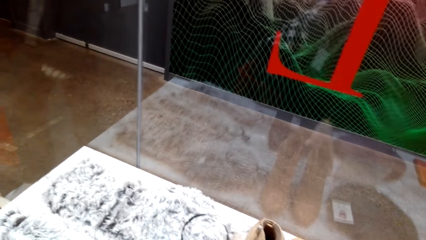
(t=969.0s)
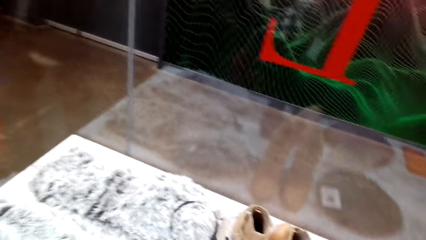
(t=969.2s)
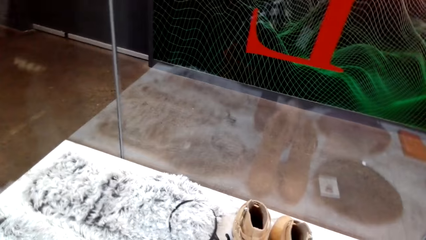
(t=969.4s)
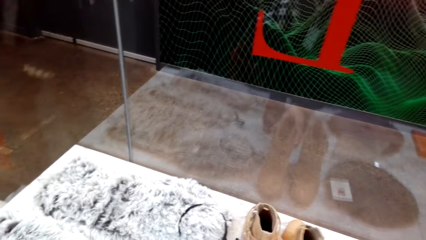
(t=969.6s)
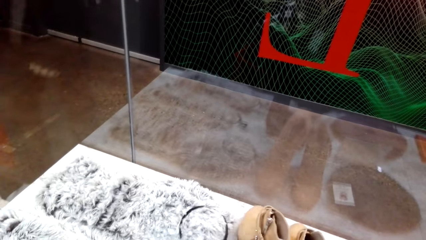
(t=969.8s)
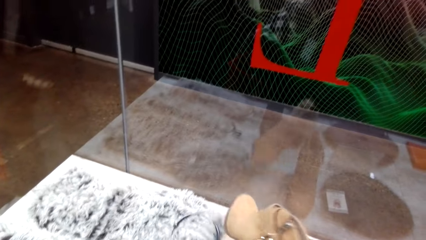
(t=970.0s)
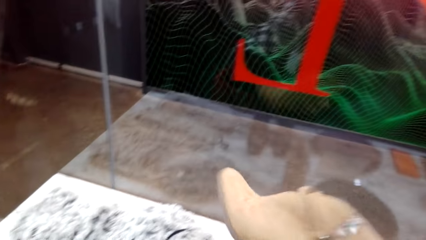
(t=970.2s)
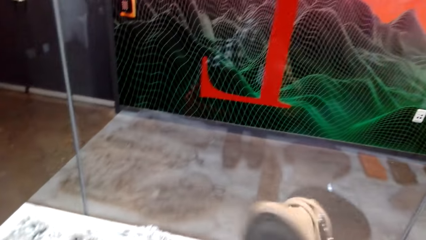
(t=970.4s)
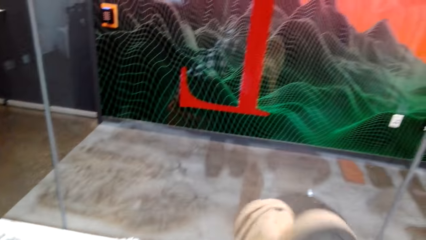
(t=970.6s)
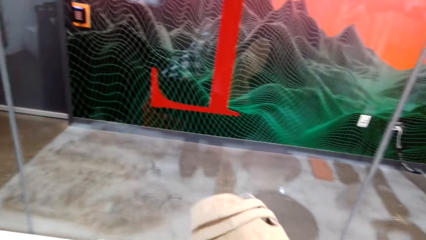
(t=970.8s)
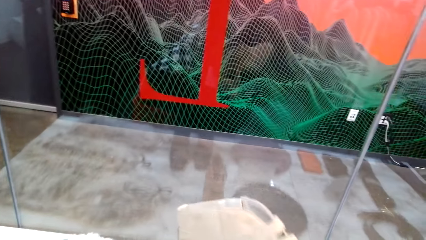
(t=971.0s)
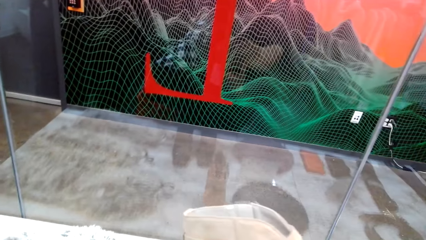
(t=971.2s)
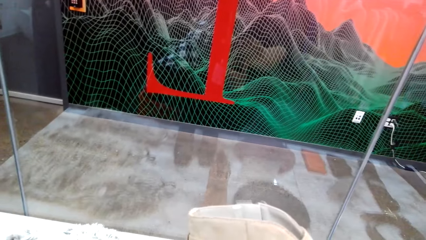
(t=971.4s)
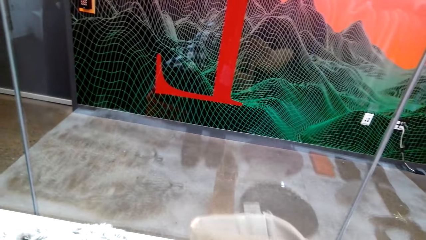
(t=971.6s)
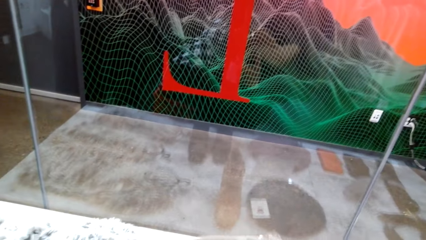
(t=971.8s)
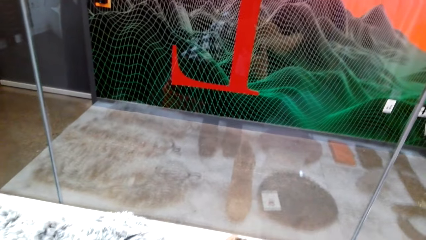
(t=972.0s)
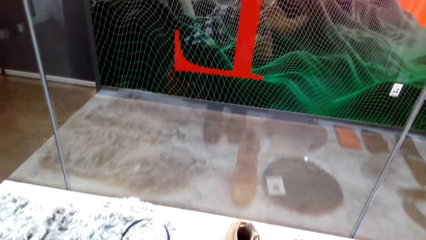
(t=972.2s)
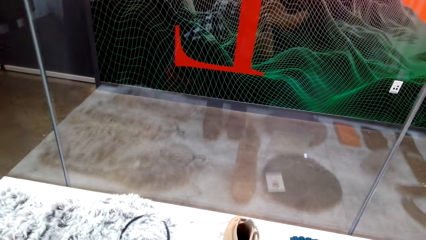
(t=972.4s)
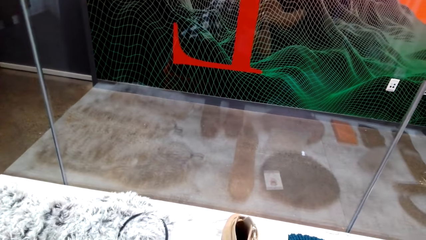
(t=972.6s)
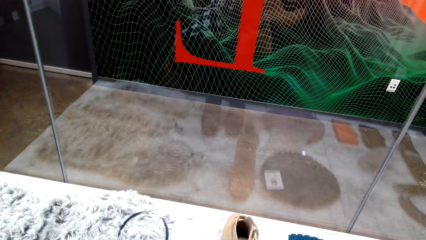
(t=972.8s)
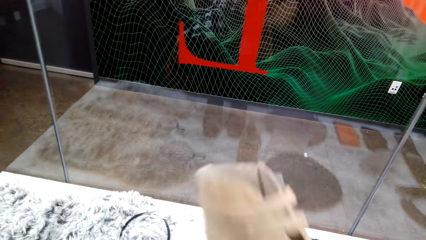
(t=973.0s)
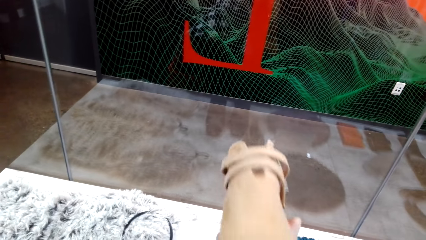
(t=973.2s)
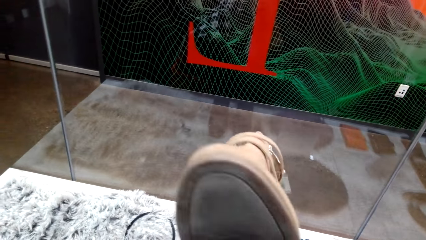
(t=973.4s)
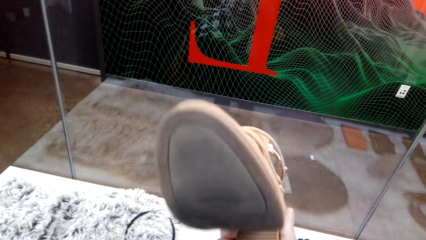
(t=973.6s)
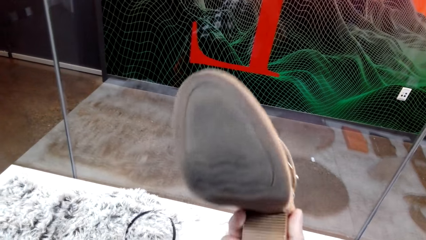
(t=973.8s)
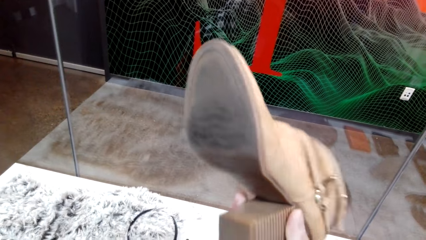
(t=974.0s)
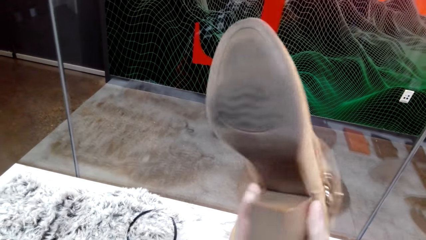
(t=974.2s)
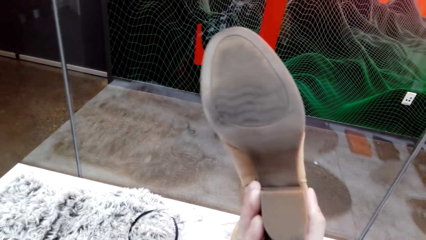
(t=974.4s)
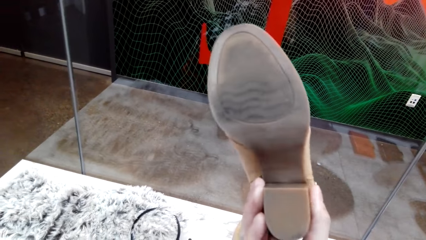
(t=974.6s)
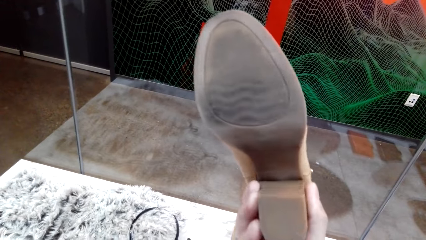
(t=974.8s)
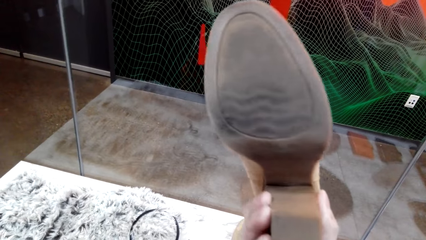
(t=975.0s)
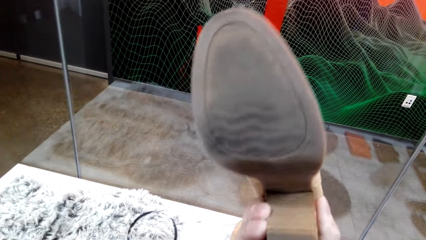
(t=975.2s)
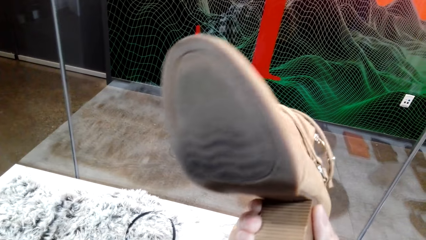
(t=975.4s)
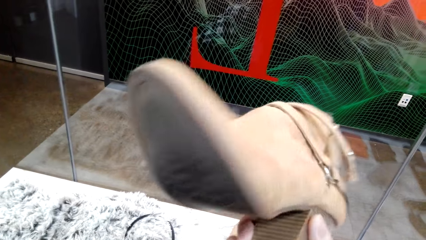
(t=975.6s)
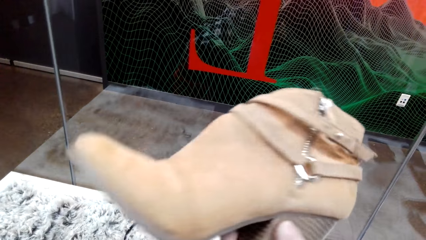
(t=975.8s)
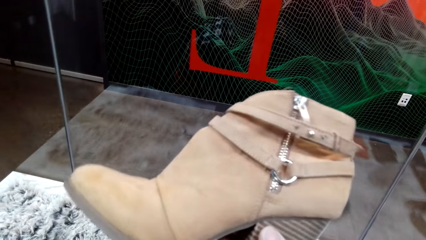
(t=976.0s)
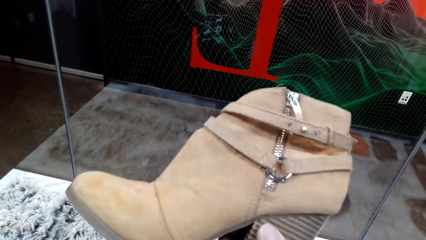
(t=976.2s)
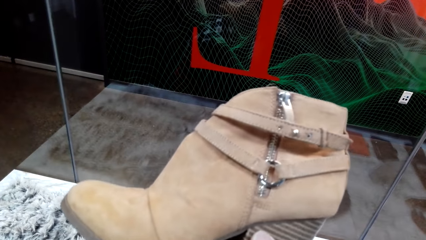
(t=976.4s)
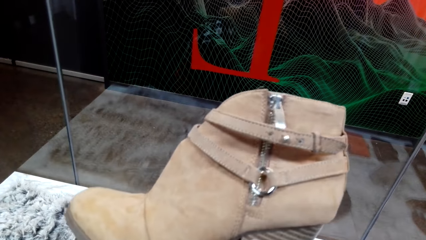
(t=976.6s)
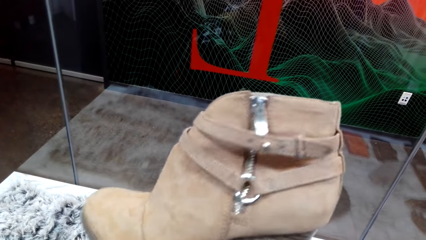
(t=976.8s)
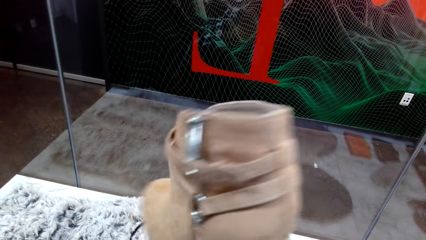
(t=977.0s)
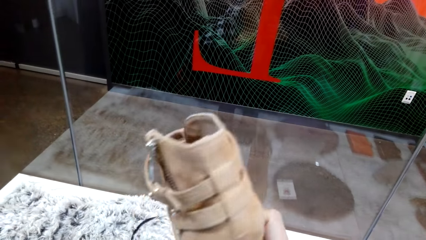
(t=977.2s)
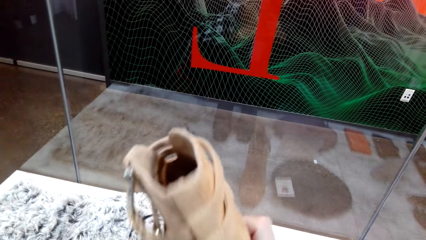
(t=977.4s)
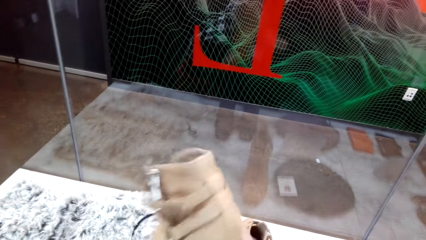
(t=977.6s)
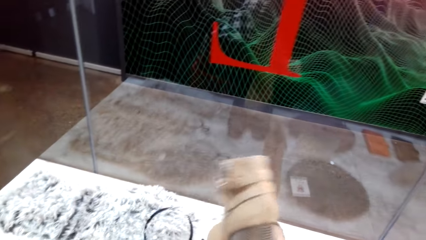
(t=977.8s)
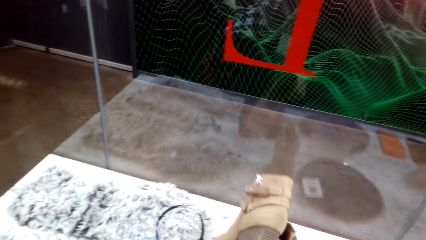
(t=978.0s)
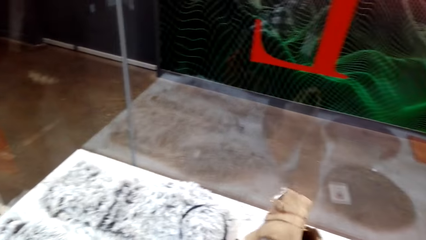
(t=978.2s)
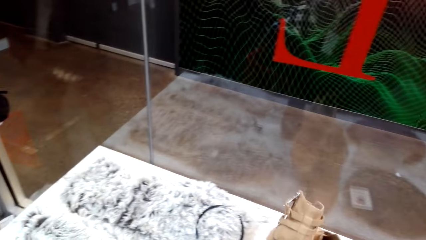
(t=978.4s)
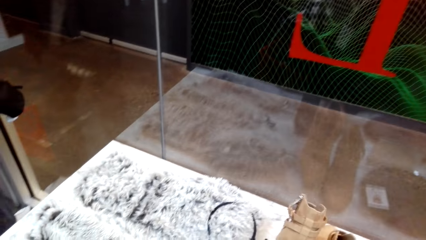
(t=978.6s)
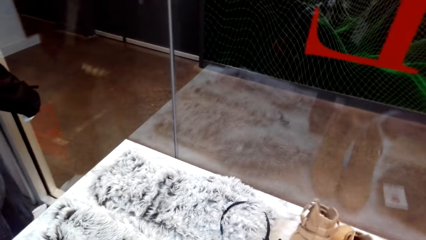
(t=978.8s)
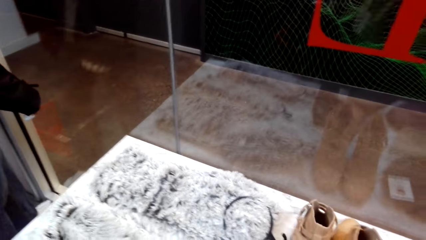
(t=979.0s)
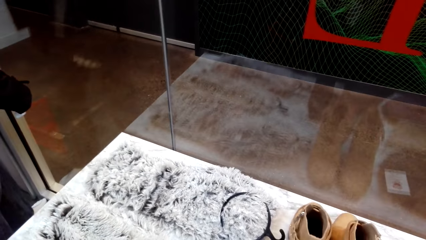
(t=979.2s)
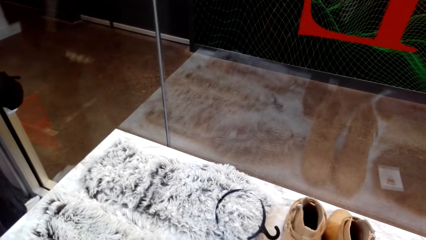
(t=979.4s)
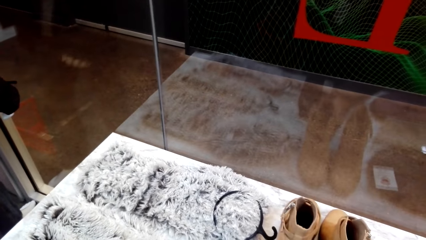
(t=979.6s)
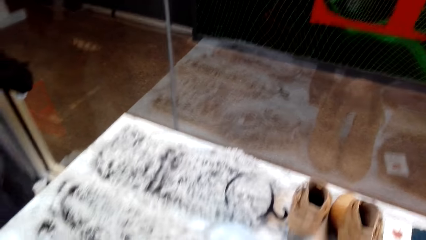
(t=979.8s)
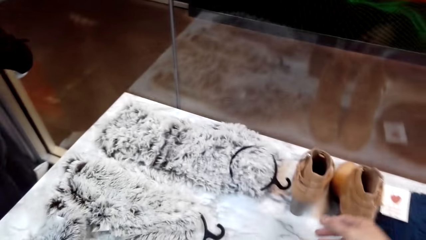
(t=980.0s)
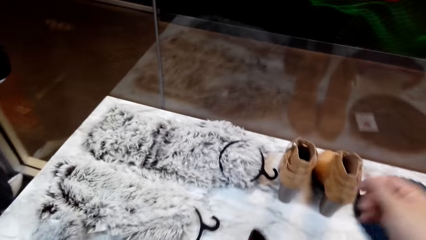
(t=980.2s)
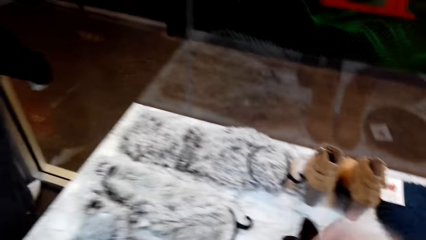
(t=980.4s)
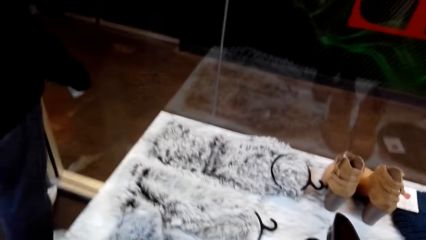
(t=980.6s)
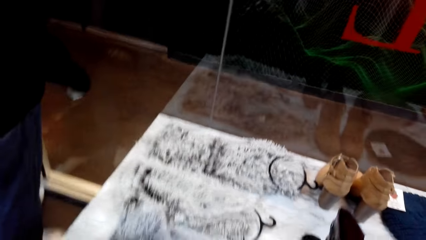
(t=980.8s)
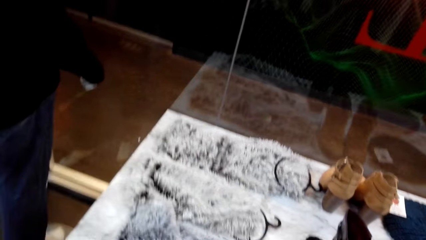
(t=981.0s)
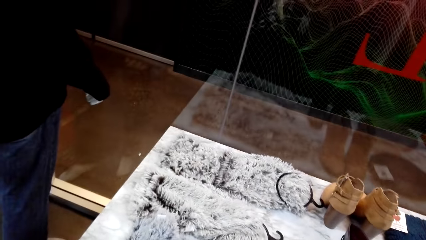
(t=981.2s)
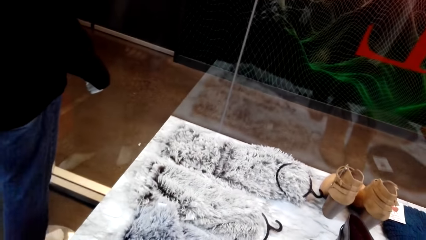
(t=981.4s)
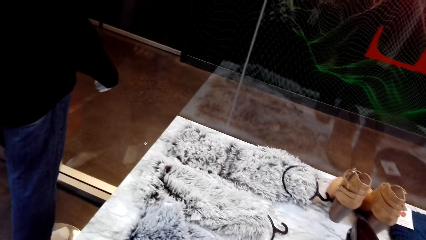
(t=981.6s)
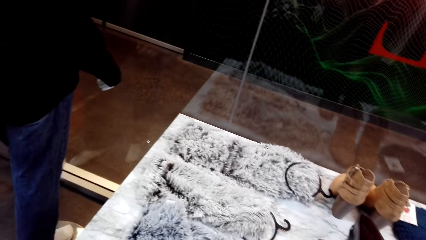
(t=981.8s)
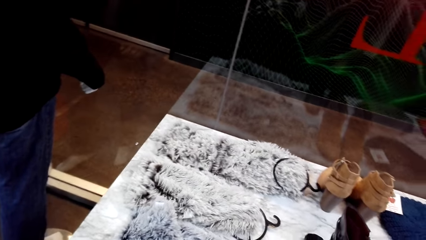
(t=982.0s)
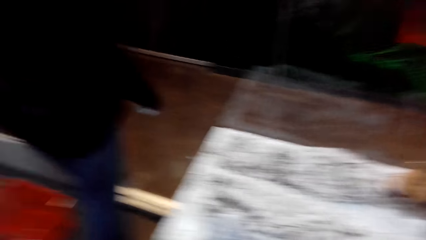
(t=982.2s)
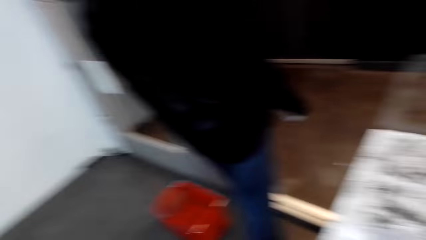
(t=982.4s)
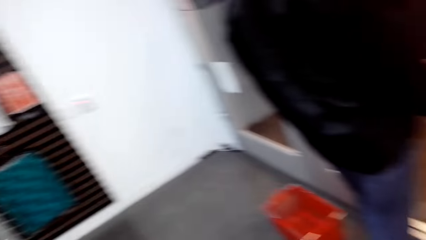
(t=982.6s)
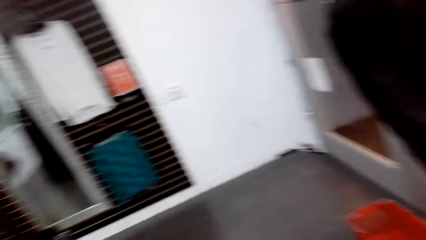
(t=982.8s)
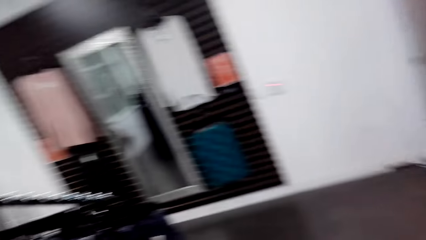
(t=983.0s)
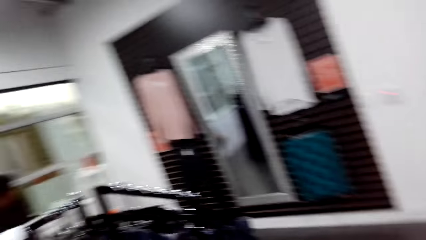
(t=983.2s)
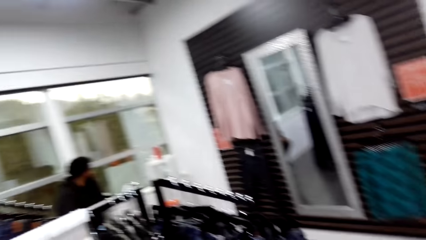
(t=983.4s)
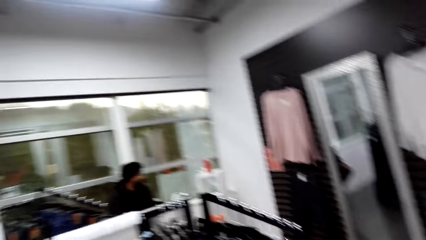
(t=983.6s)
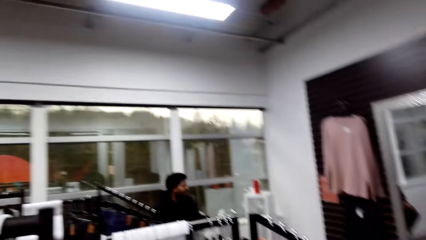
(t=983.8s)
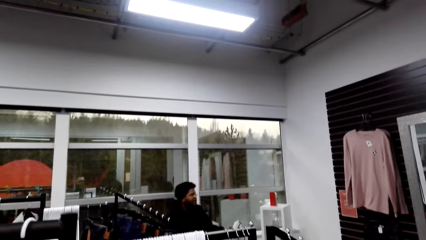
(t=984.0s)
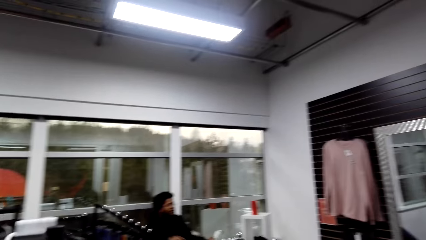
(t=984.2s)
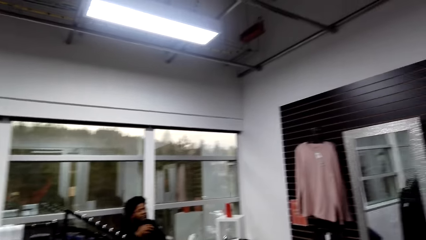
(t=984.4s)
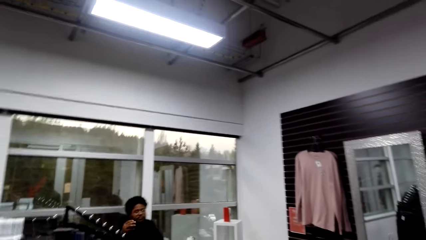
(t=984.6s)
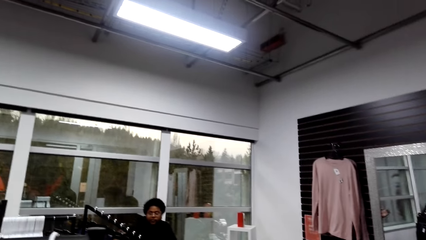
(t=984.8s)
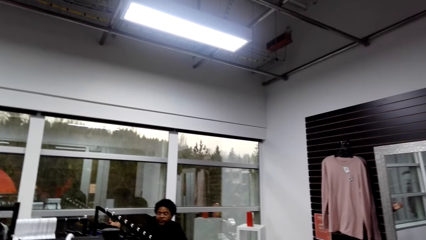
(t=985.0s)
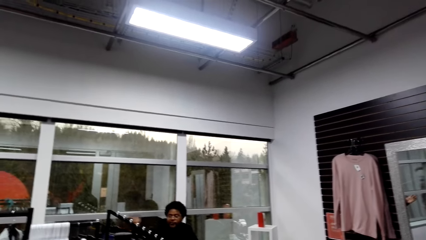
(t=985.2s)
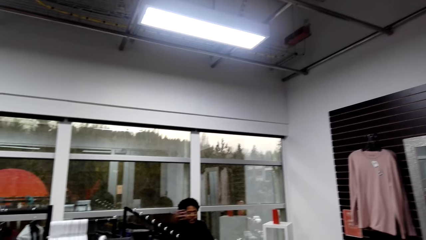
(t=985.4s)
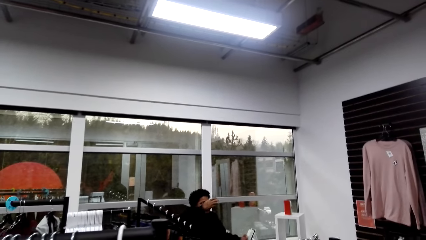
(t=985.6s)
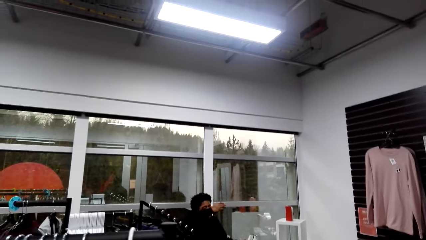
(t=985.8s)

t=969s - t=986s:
The camera wearer puts the boot shoe on the table. They pick up the boot shoe. They turn the boot shoe. They stare at the boot shoe. They put the boot shoe on the table. They dialogue with a cashier.
